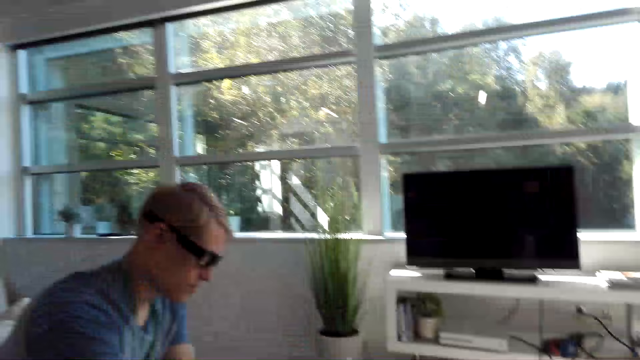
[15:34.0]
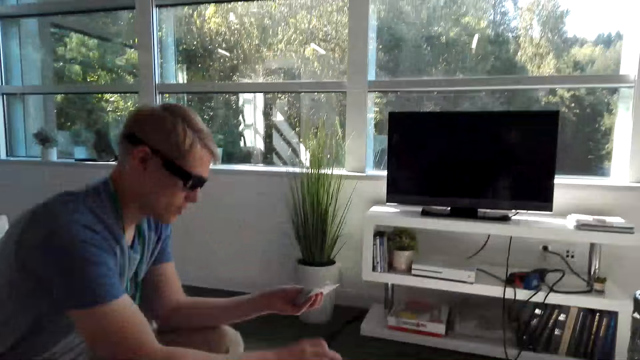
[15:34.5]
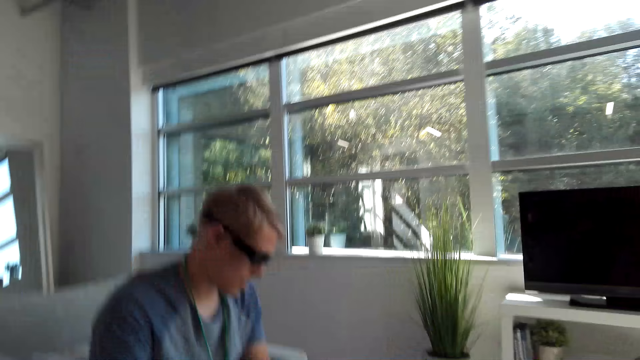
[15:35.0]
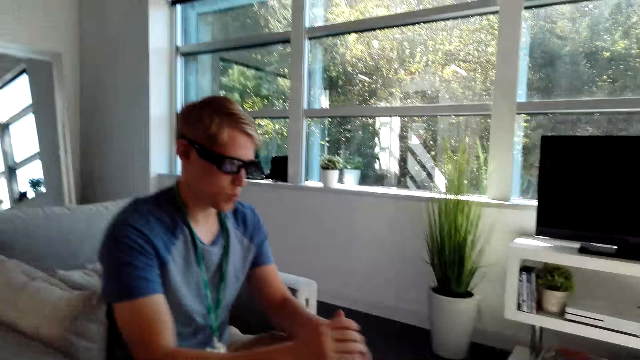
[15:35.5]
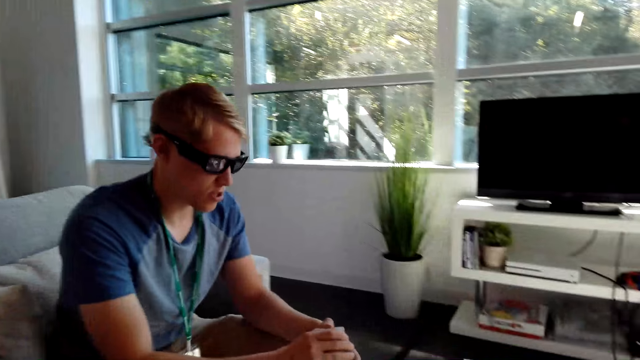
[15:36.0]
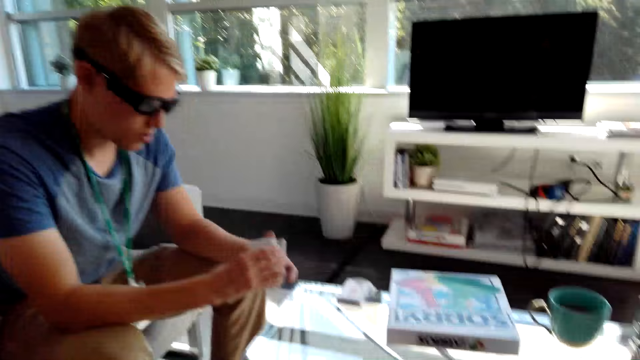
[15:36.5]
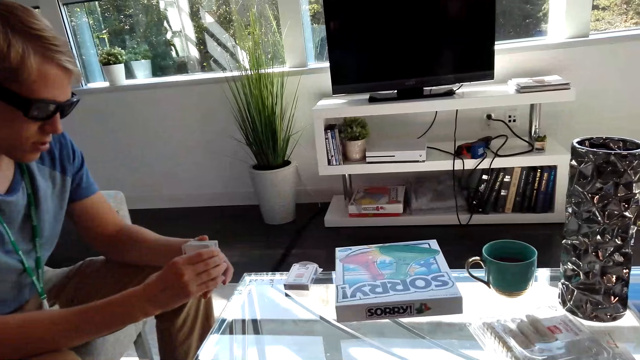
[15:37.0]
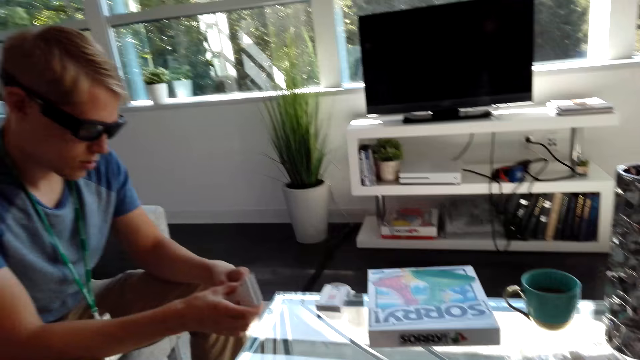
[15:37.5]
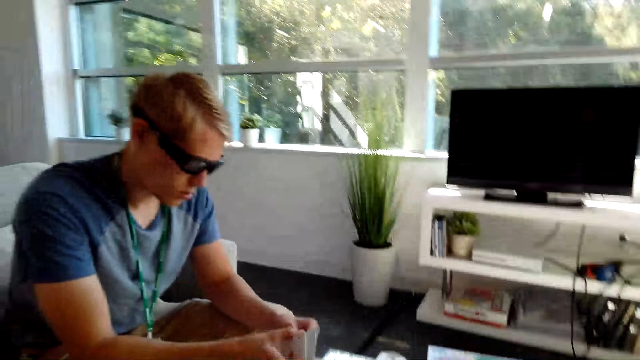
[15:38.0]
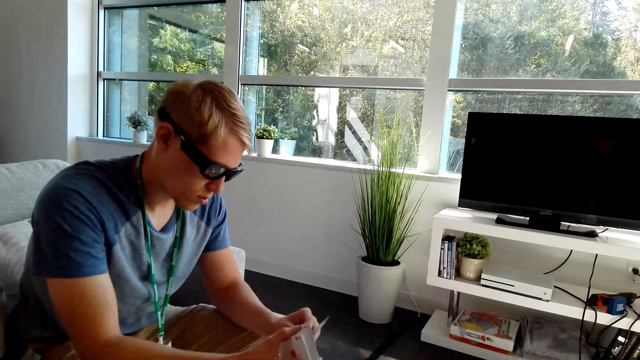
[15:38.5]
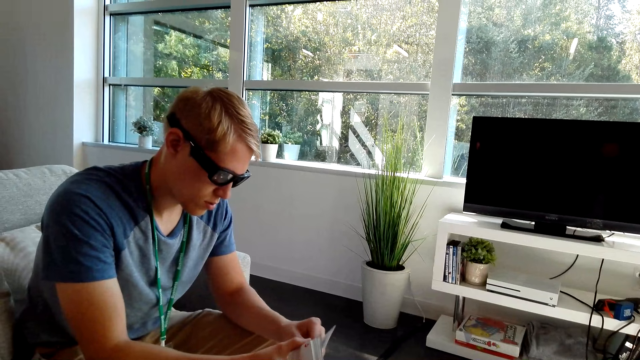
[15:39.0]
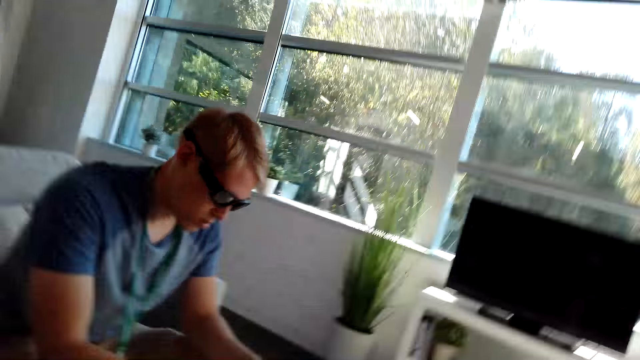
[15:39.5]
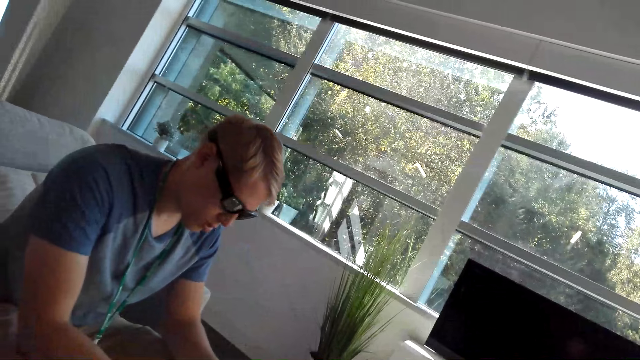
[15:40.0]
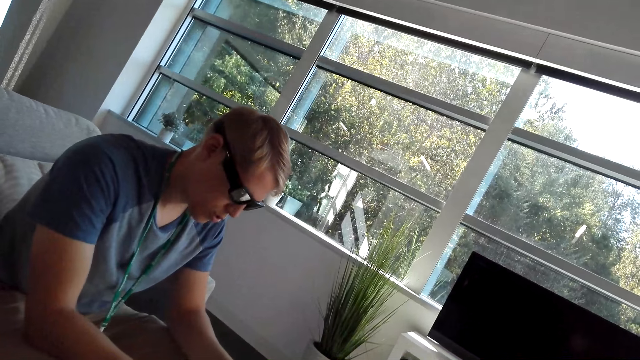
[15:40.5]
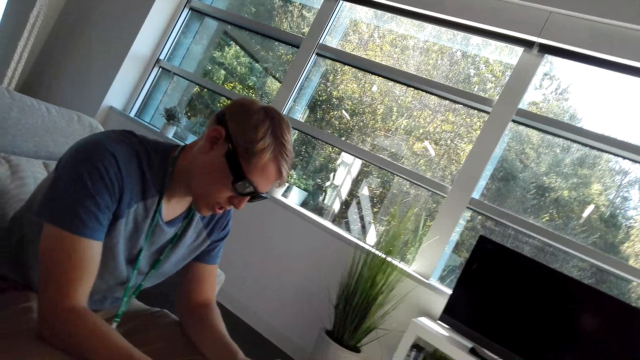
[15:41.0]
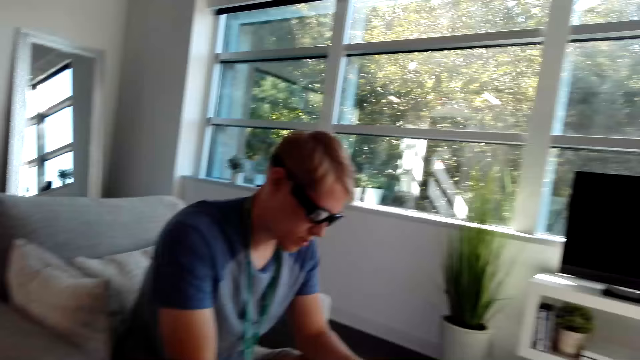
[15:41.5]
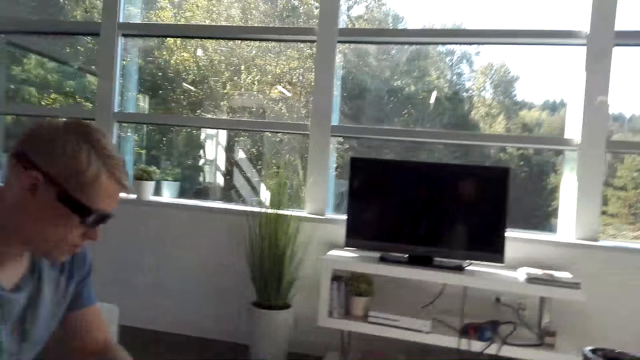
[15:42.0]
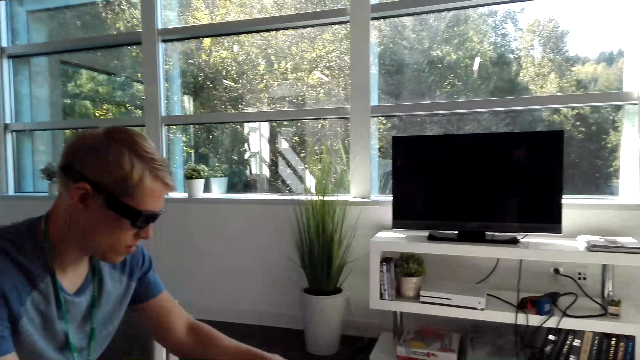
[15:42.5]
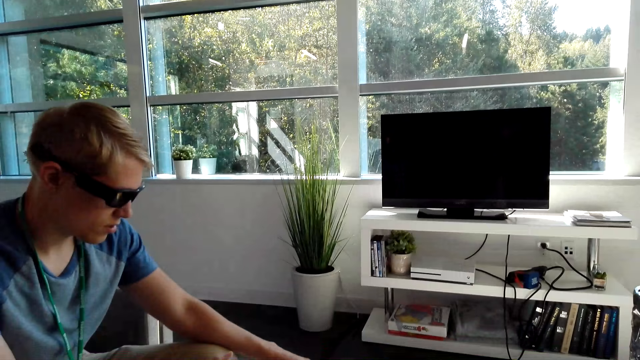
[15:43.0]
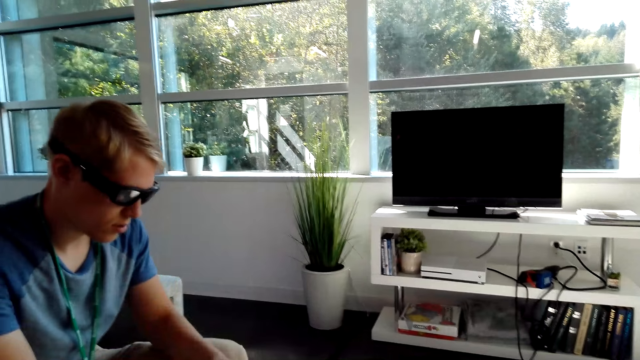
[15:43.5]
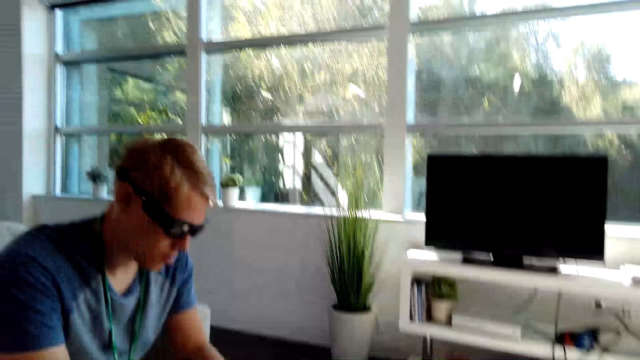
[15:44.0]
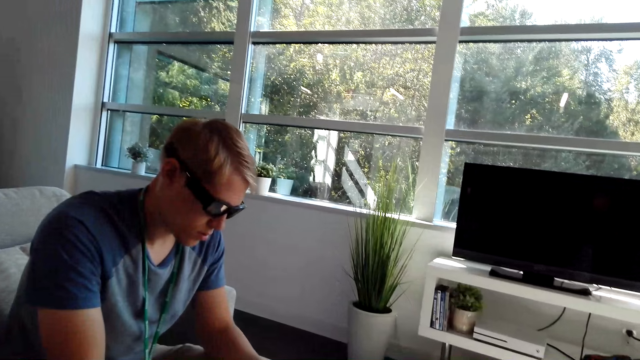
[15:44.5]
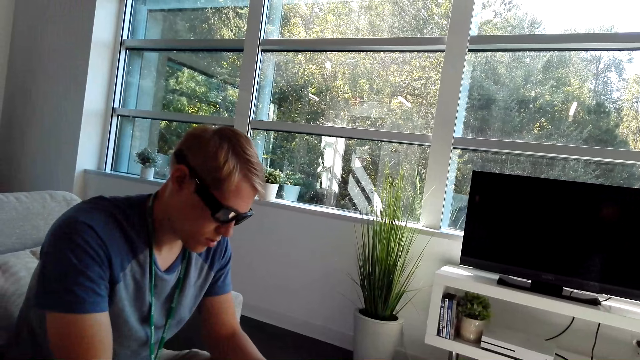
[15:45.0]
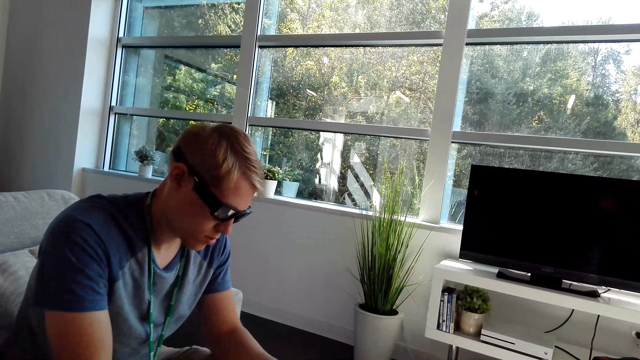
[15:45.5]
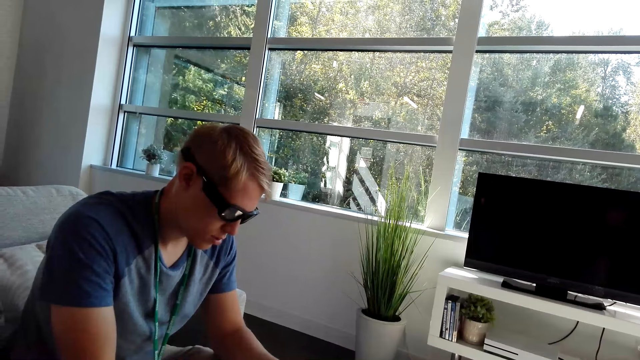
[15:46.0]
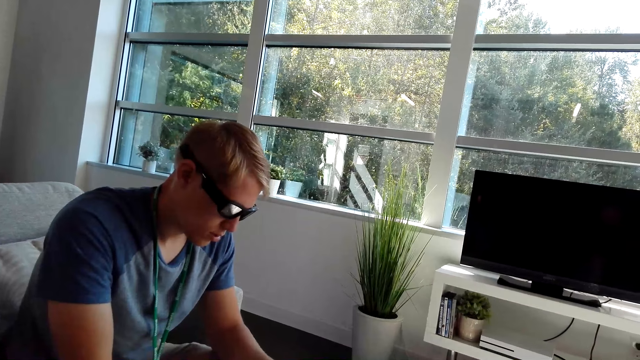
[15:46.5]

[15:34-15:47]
A male places a card on the table. The male flips through the cards. The camera wearer converses with the male.

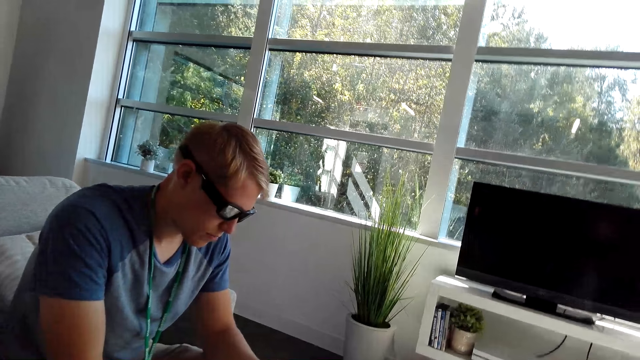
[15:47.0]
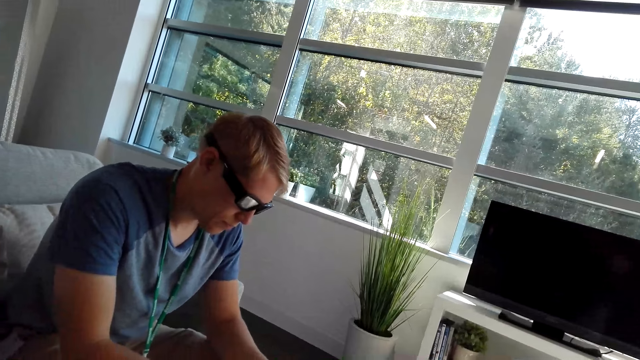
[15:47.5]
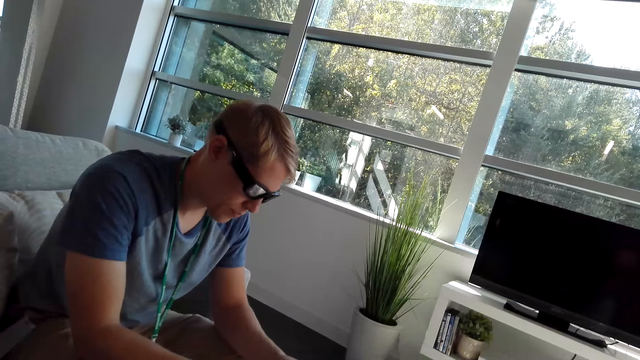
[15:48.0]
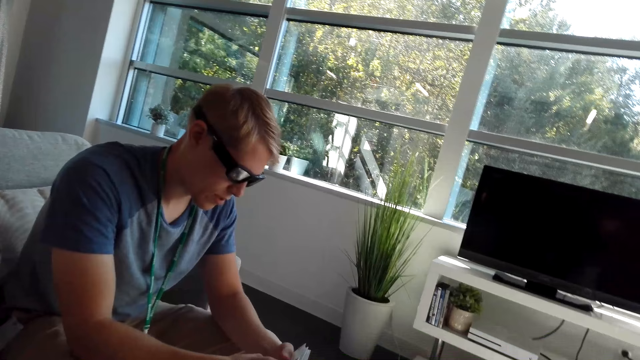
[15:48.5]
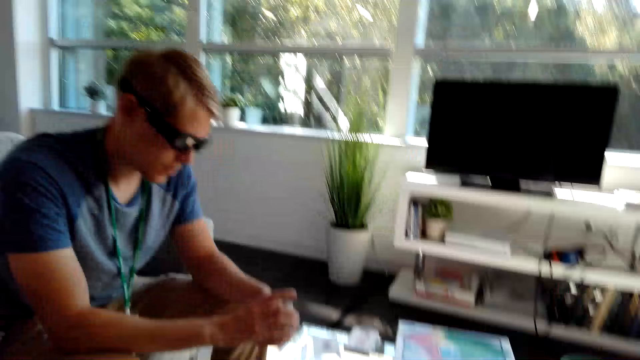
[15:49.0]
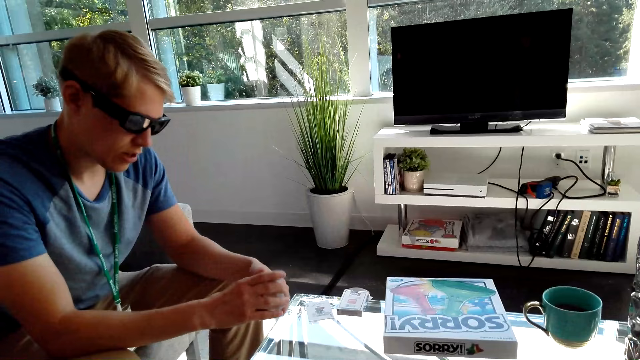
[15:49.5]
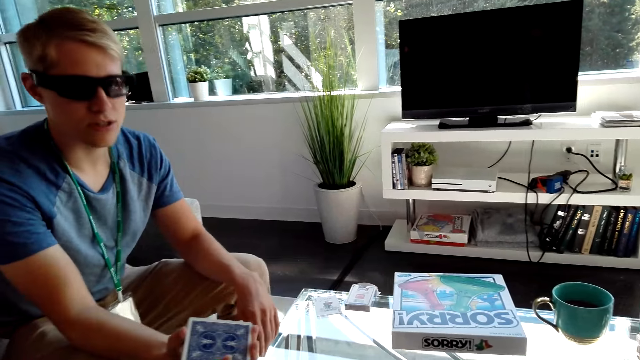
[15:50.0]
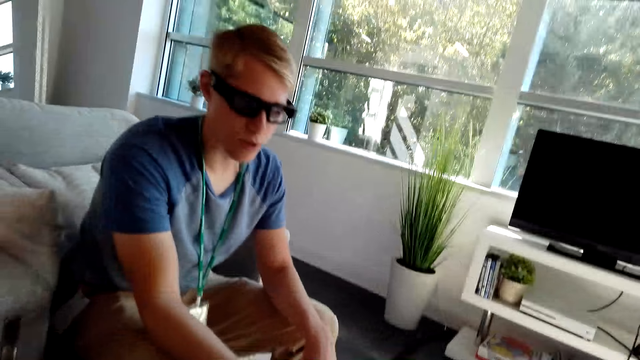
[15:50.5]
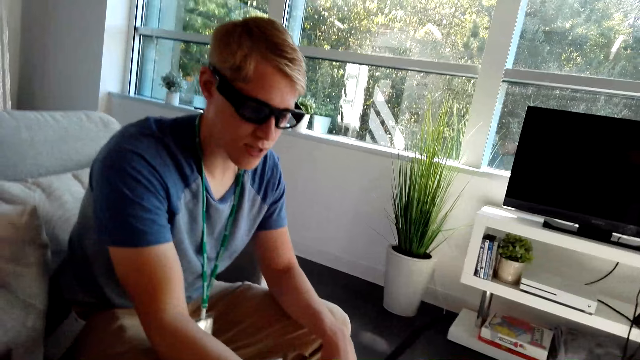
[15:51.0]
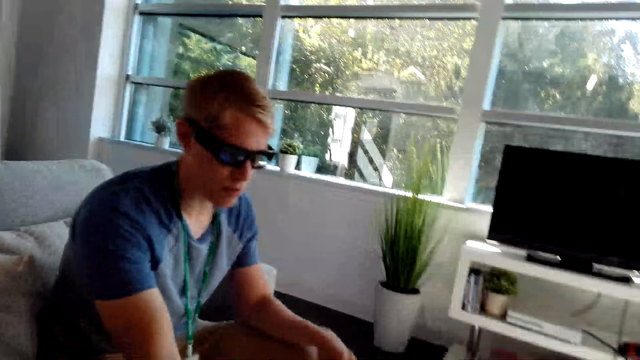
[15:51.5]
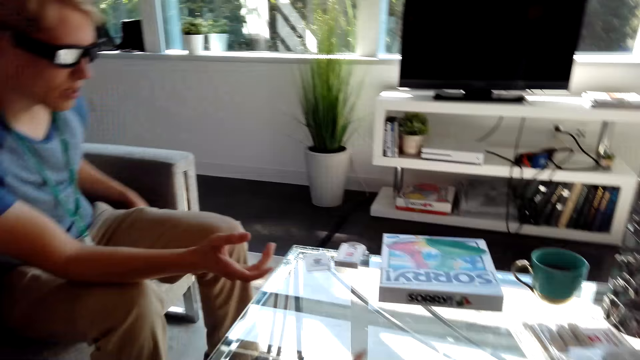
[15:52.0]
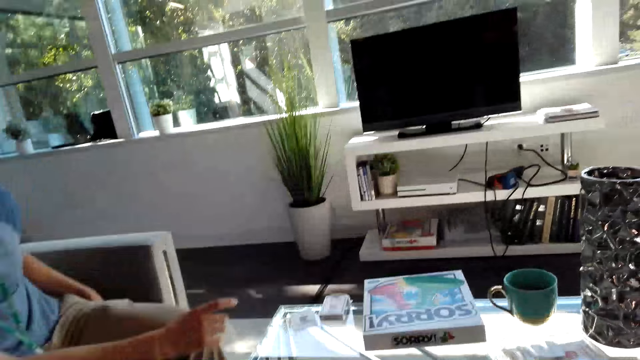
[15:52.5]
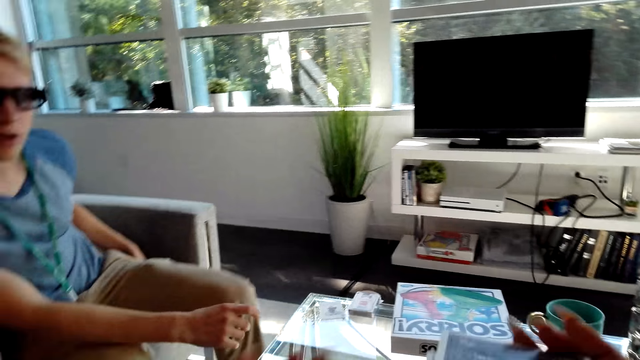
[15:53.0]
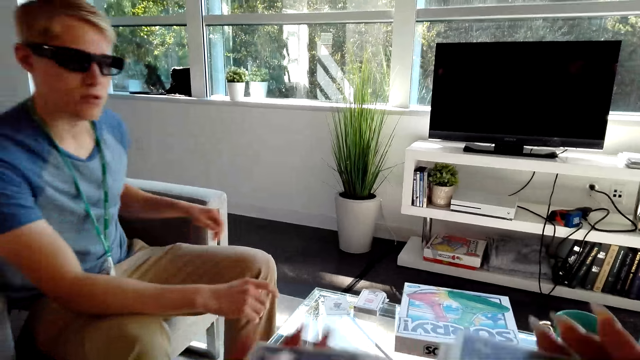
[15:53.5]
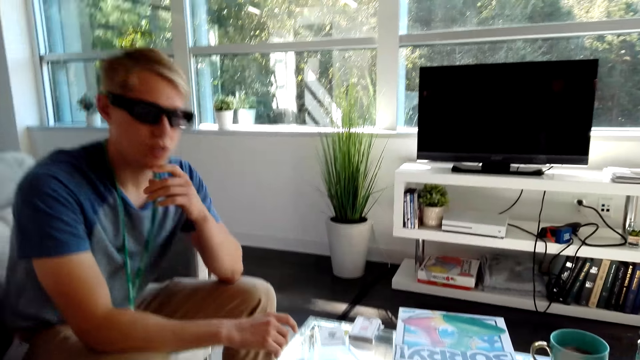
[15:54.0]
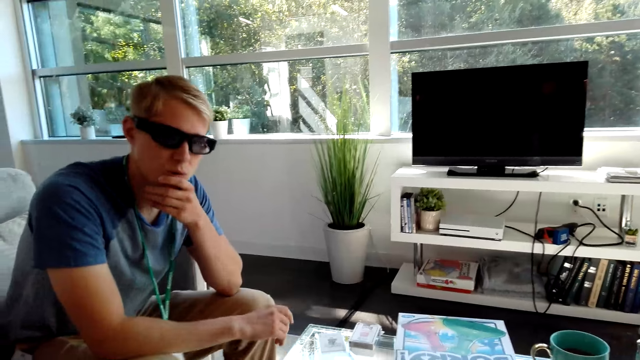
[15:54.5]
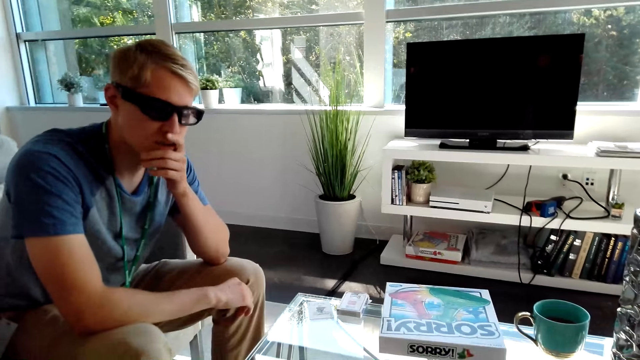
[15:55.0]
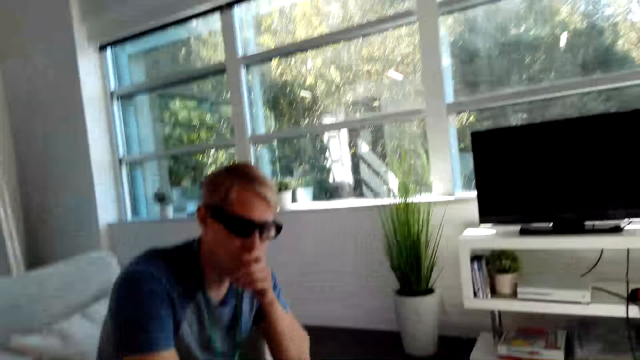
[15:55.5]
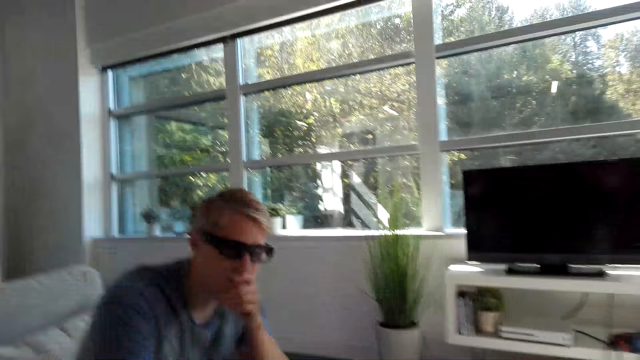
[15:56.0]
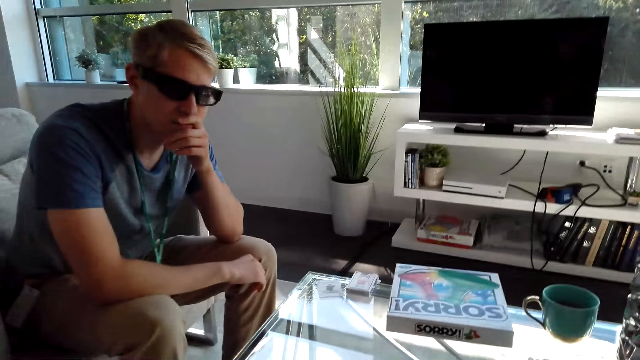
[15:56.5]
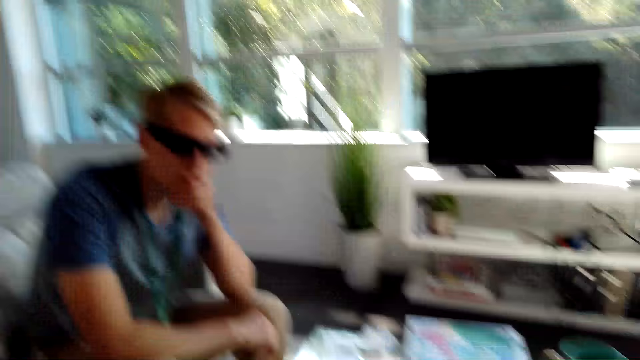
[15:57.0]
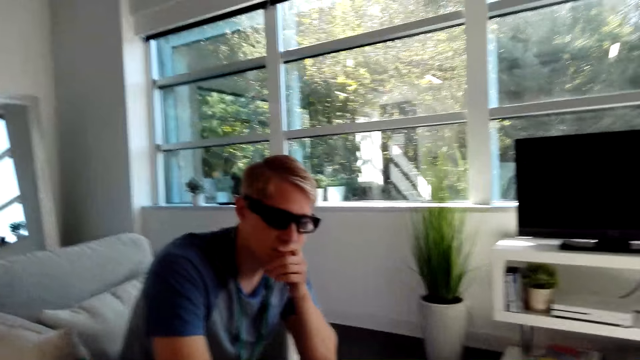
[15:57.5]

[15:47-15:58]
A man gives the cards to the camera wearer. The man holds pants. The man places a hand on the chin and touches his cheek. The camera wearer converses with the man.
